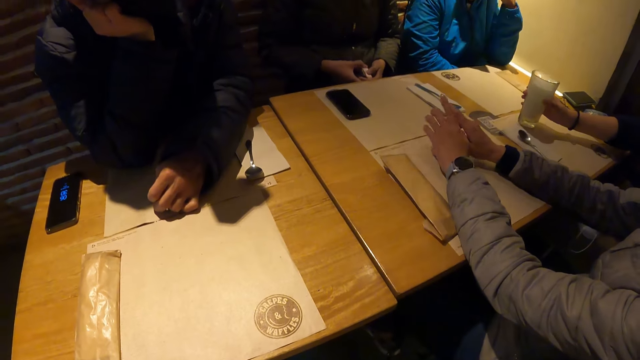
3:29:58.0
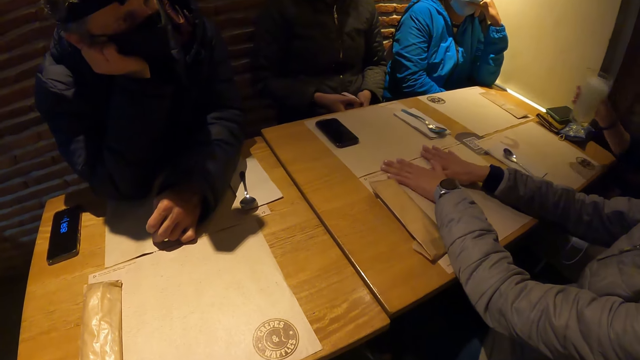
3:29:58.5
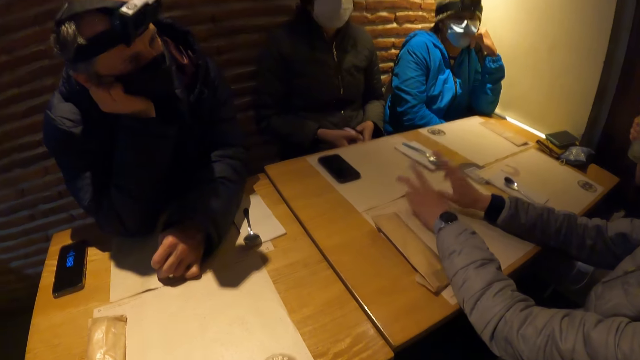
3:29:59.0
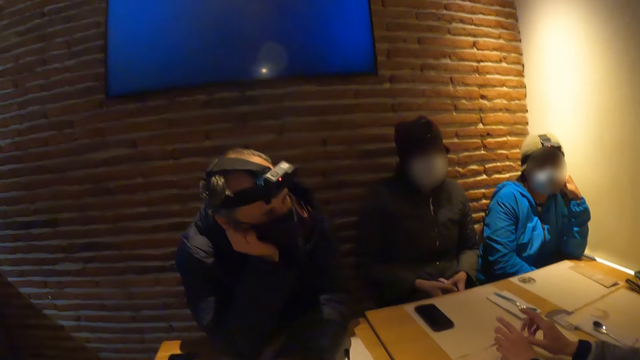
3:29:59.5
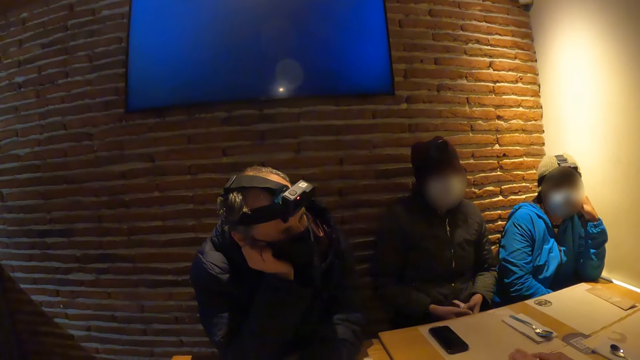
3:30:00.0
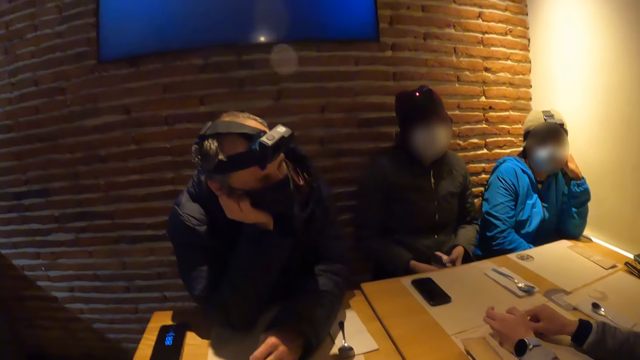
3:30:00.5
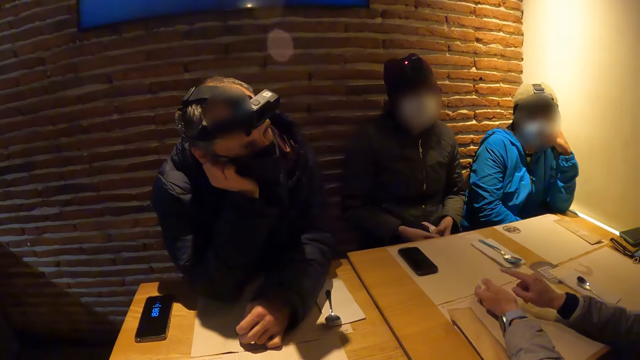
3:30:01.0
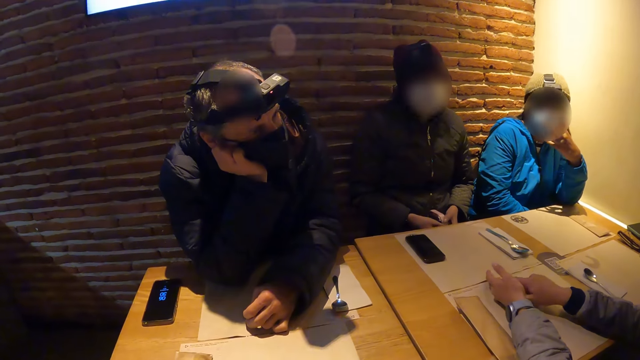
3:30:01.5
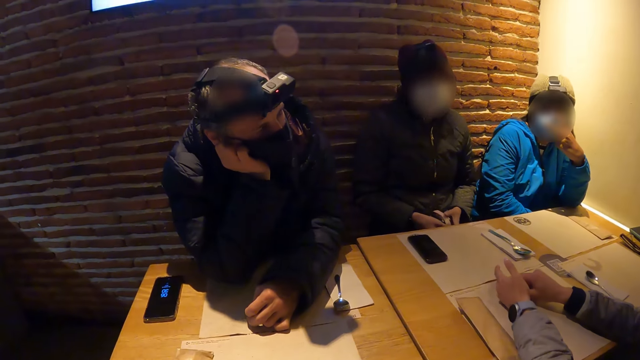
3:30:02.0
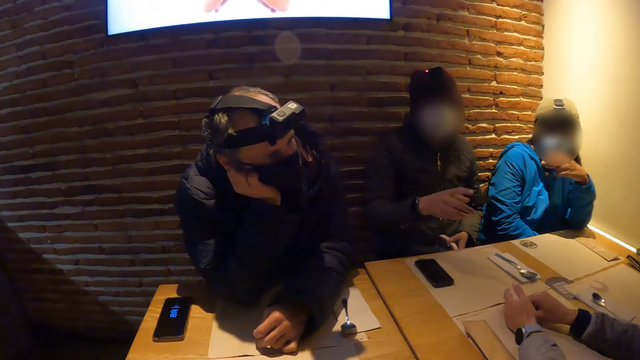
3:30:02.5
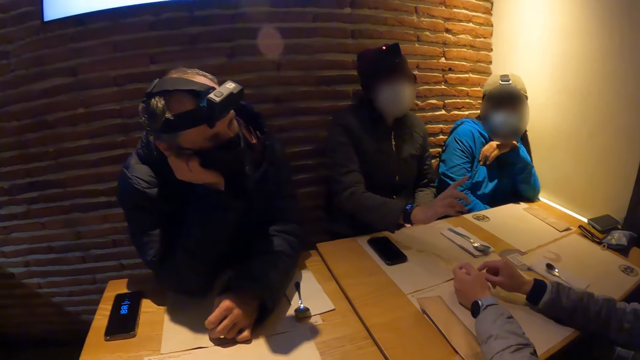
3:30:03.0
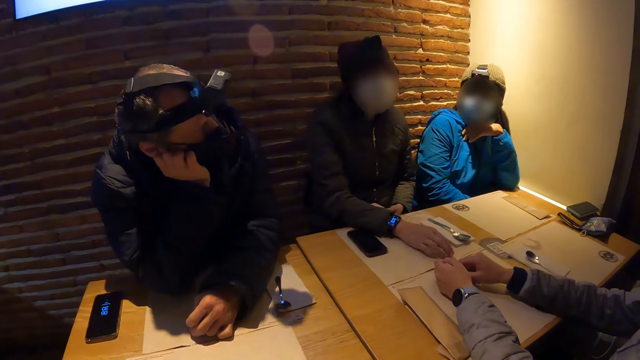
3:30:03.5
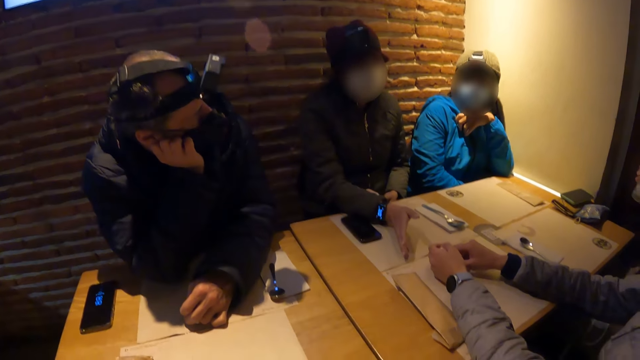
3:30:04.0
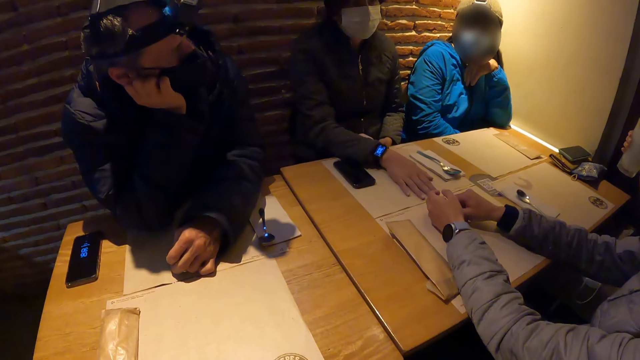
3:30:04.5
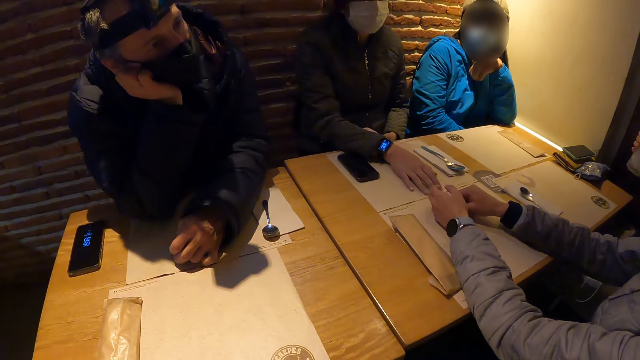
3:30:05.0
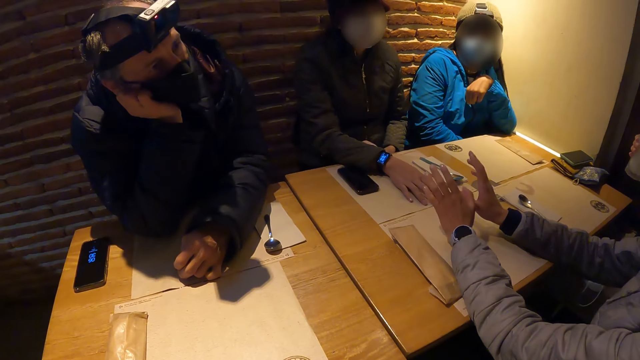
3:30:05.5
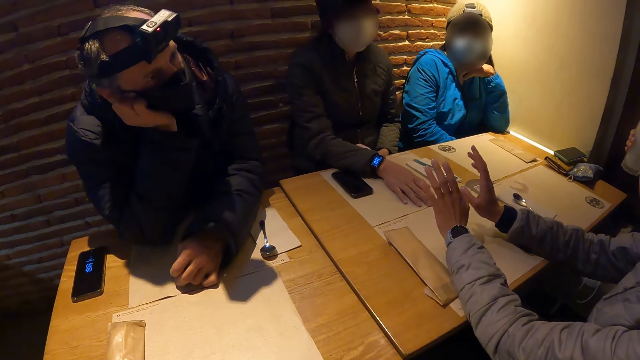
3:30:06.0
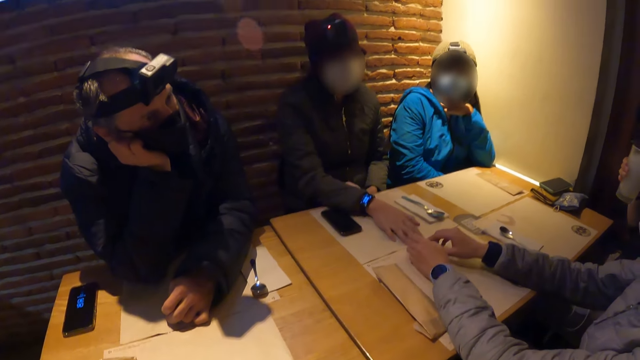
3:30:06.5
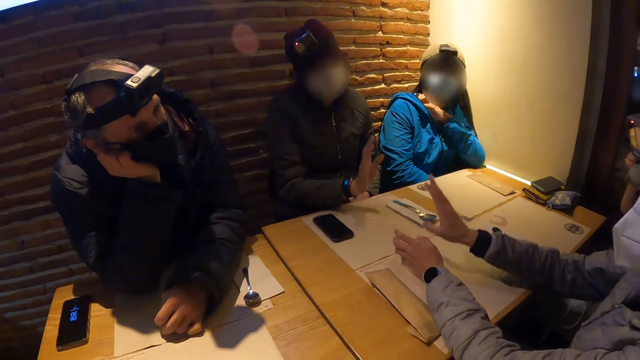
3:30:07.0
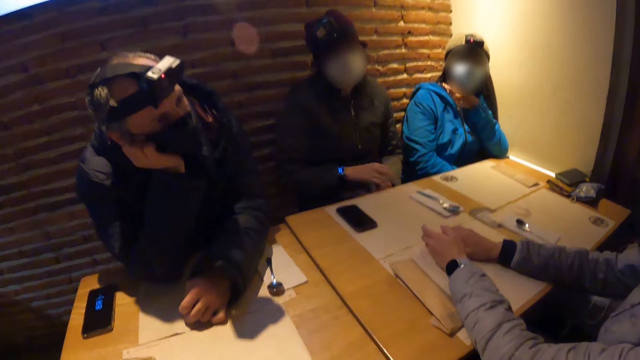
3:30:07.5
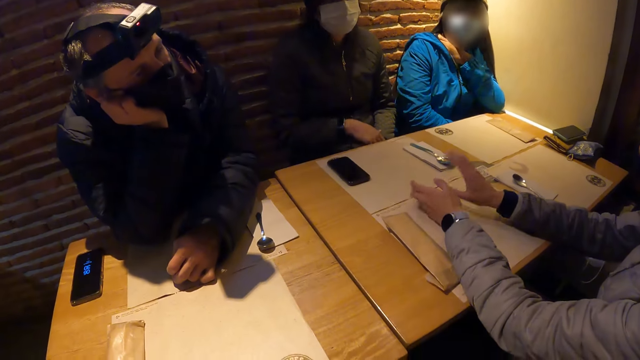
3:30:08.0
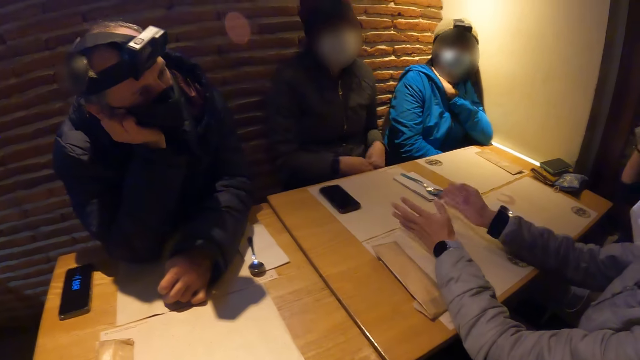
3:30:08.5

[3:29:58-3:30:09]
A man picks up a cup or glass of juice from the table with his right hand. A woman taps on the table mat. She gestures. She converses with another man and two other women. The first man sips the juice. The camera wearer watches television. A person holds their chin. A second woman gestures at the first woman. She places her right hand on the table. The first woman gestures. The first man drinks from the cup with his right hand. The second woman places her right hand on the purse.

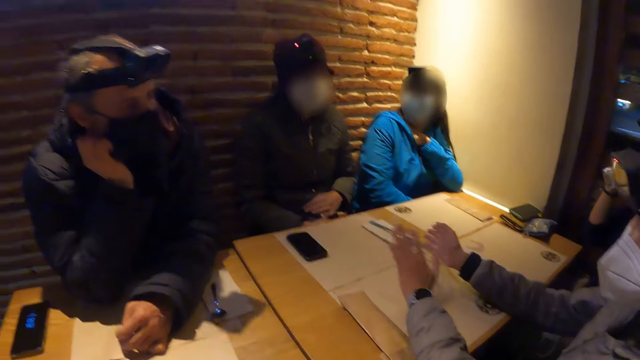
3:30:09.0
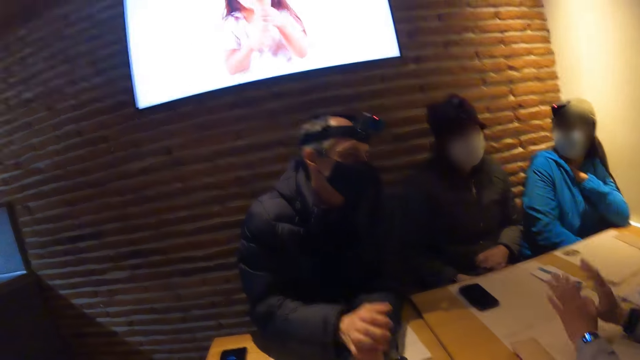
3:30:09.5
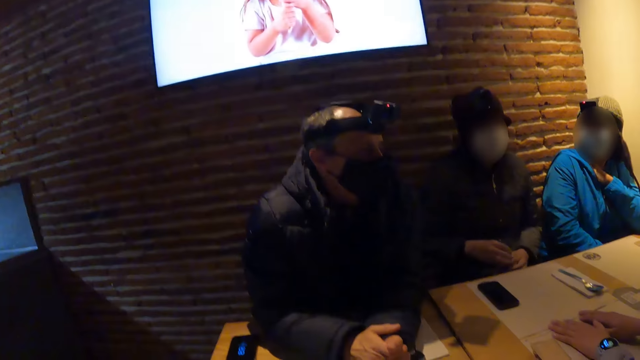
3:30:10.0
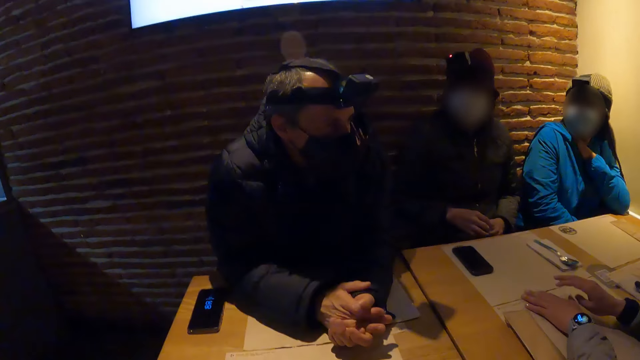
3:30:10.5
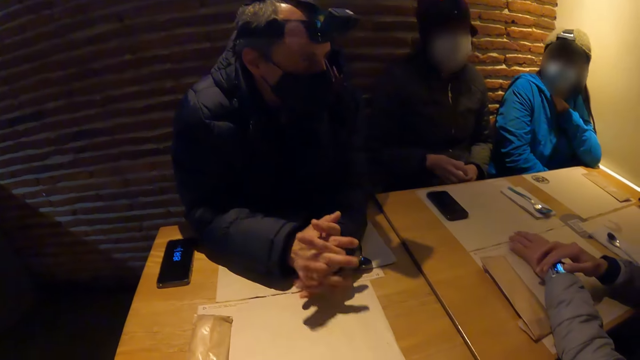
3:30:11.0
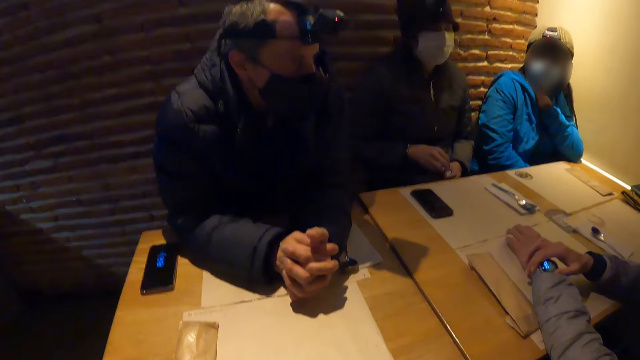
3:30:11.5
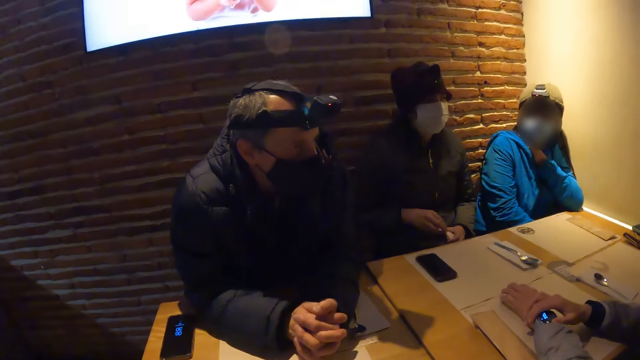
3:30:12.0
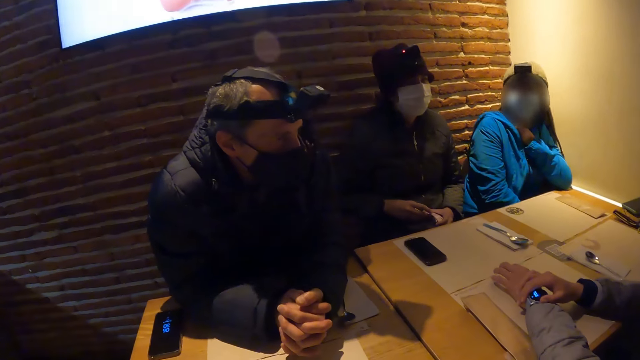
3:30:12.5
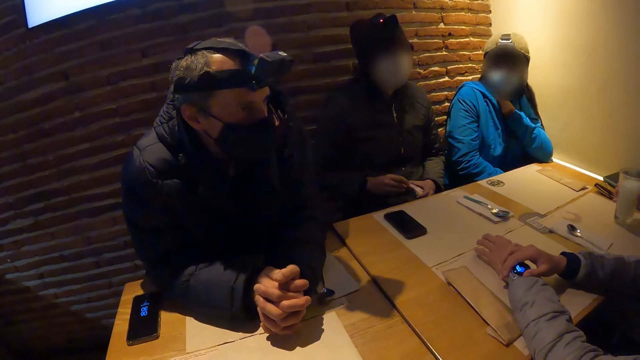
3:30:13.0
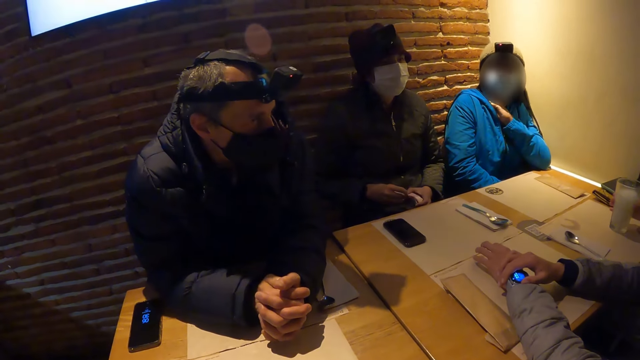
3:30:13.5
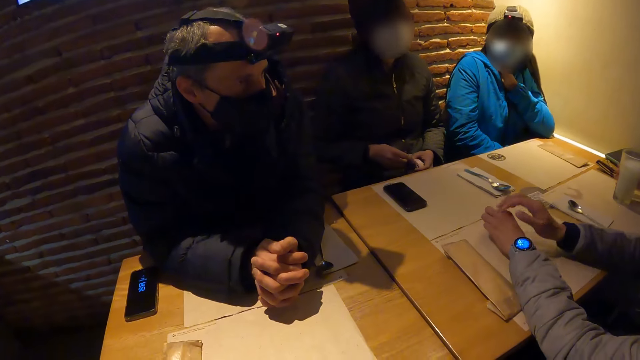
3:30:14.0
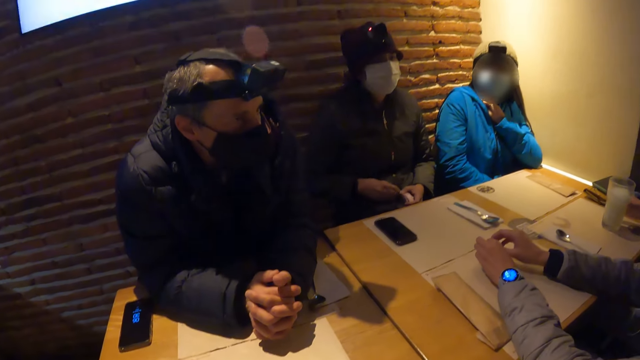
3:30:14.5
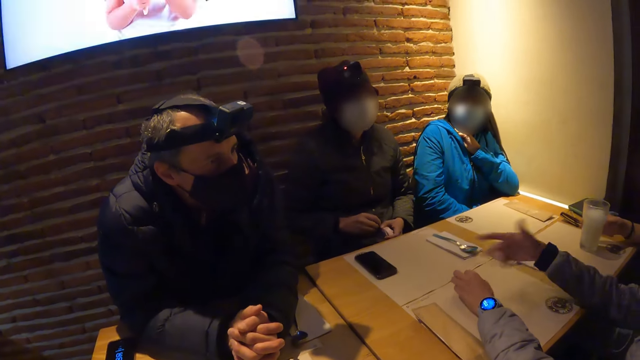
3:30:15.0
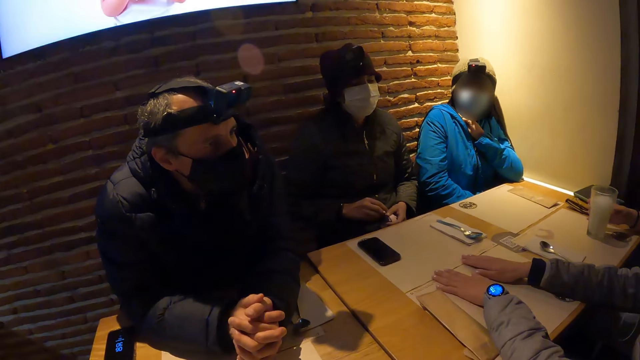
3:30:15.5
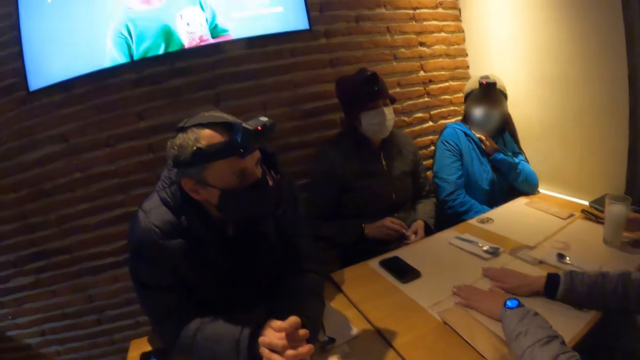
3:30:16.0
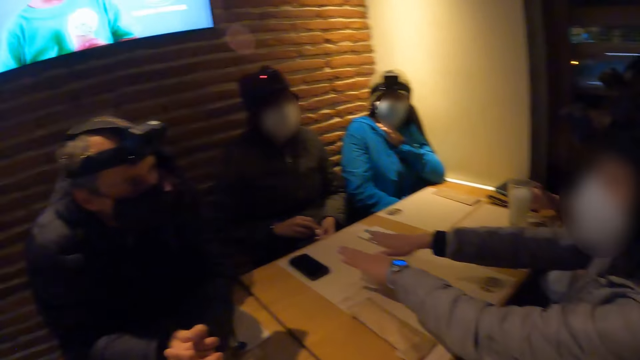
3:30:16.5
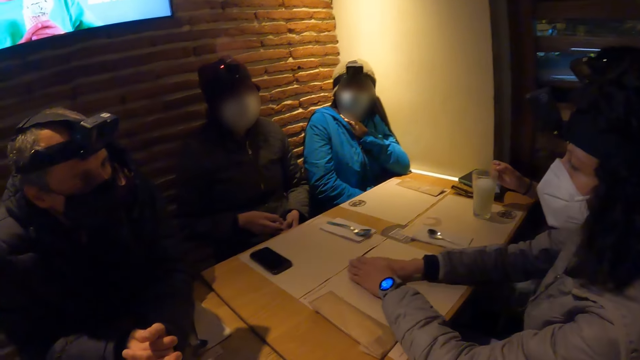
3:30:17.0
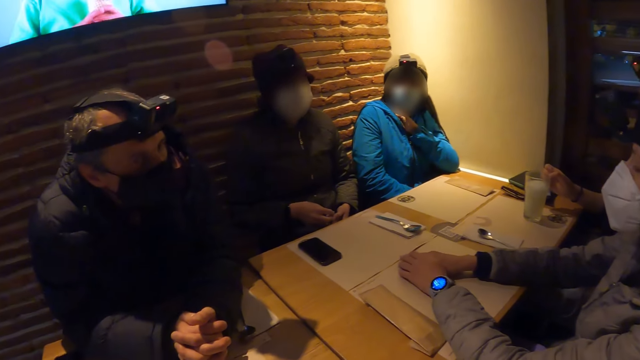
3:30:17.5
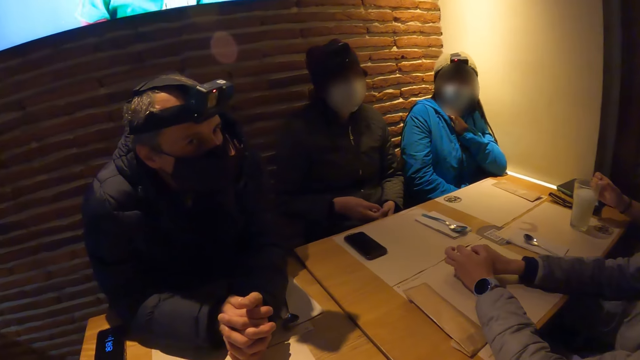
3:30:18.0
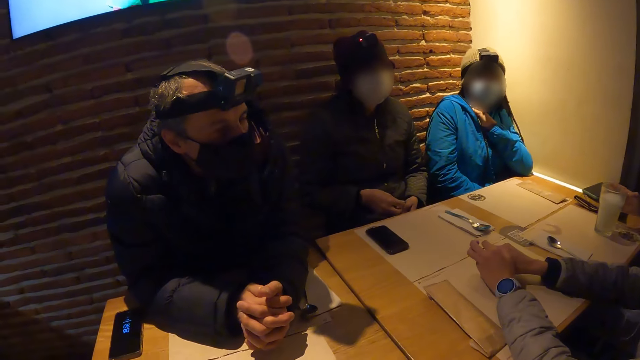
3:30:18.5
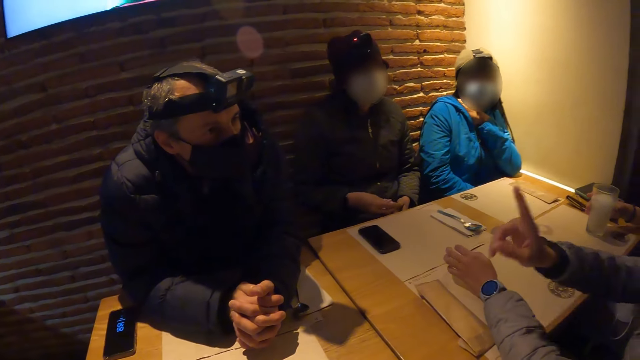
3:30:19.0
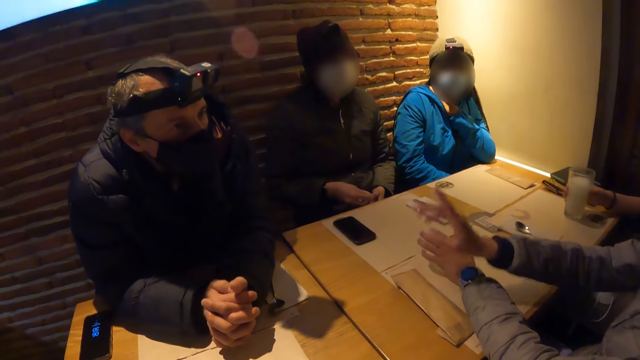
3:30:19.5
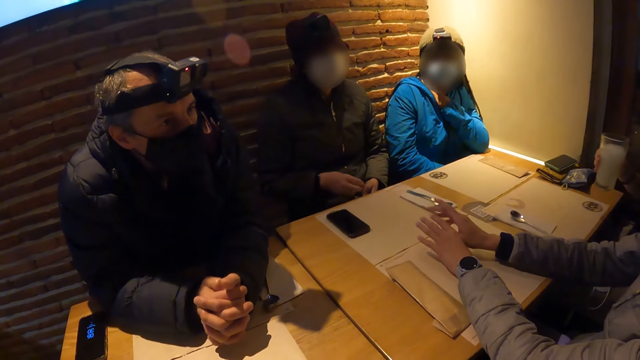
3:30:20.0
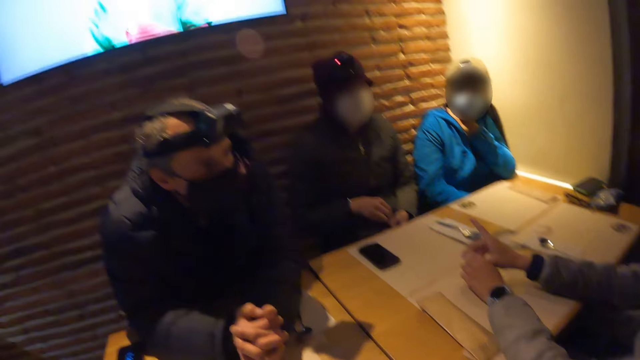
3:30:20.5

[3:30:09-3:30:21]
A woman gestures. A man removes his hand from the cheek. He places his right hand on his left hand. The camera wearer watches television. The woman converses with the man and two other women. The man holds his hands together. The woman looks at the hand watch. The man crosses his fingers. A person shakes their head. Another man drops a cup on the table with his right hand. The woman gestures. The first man shakes his head. The other man picks up the cup from the table with his right hand.
